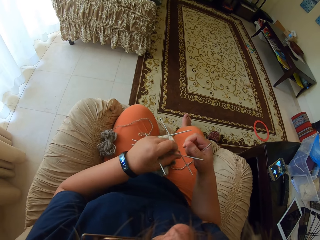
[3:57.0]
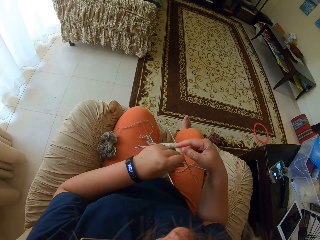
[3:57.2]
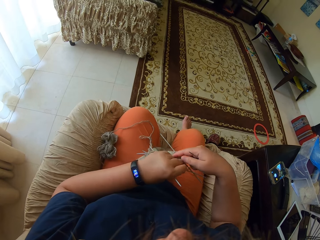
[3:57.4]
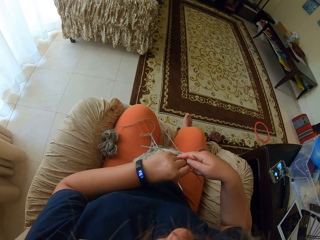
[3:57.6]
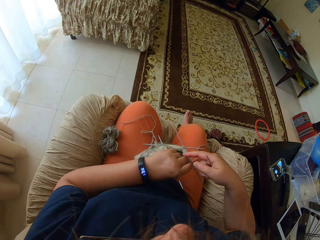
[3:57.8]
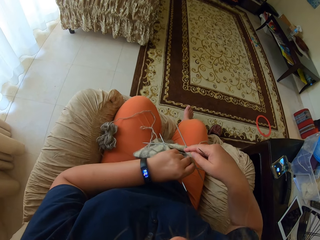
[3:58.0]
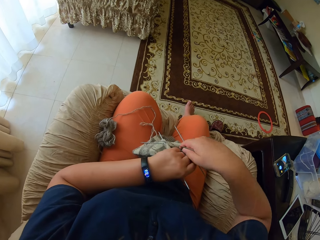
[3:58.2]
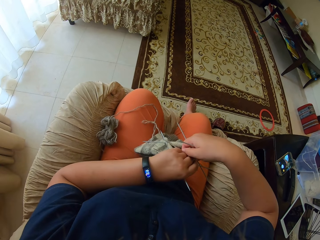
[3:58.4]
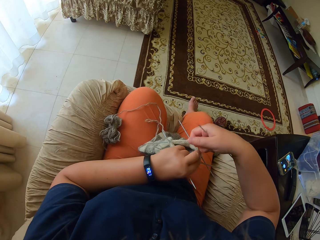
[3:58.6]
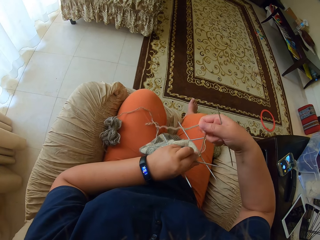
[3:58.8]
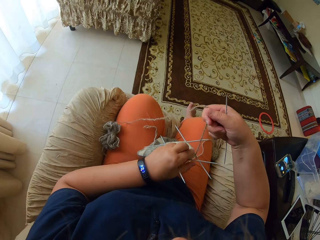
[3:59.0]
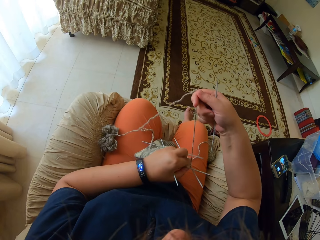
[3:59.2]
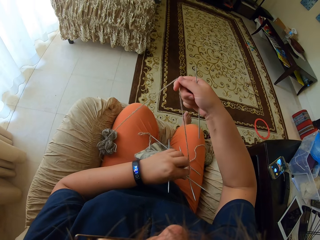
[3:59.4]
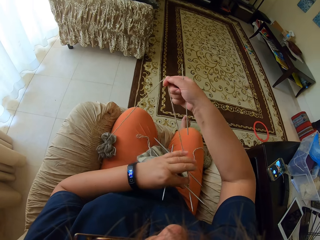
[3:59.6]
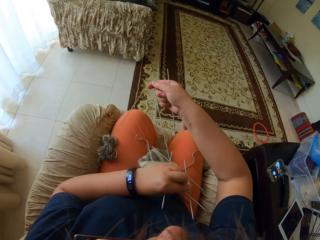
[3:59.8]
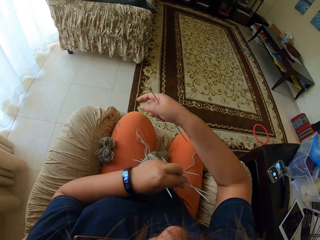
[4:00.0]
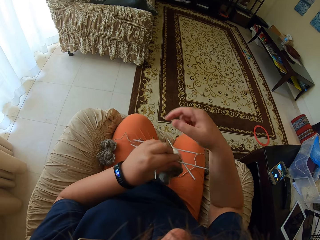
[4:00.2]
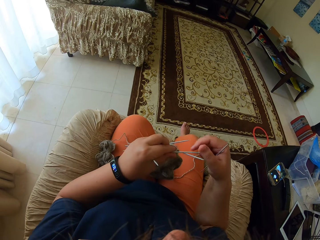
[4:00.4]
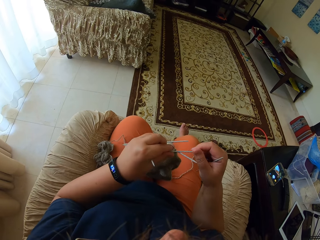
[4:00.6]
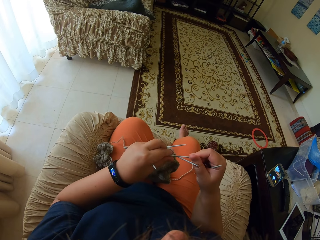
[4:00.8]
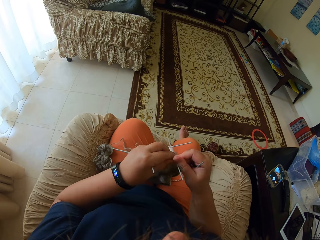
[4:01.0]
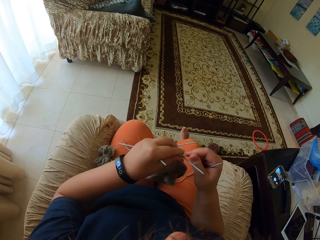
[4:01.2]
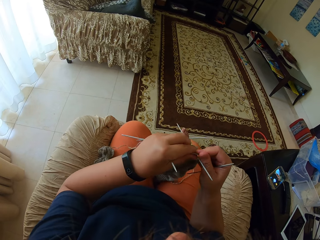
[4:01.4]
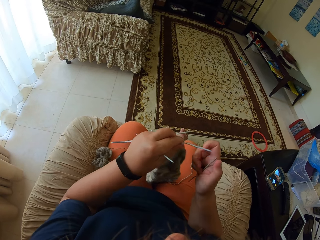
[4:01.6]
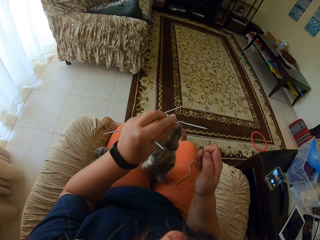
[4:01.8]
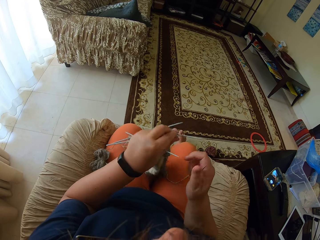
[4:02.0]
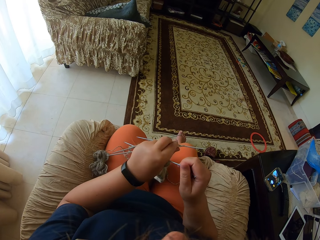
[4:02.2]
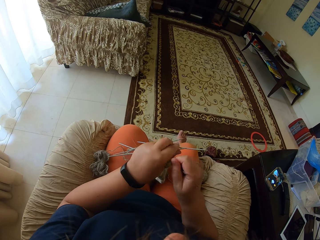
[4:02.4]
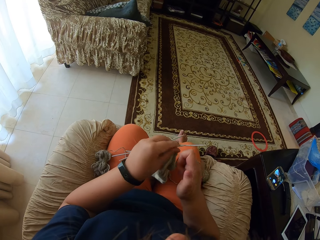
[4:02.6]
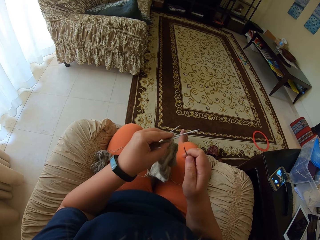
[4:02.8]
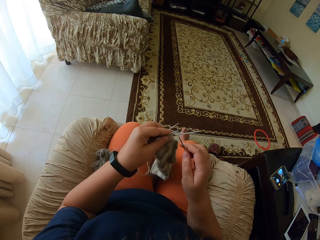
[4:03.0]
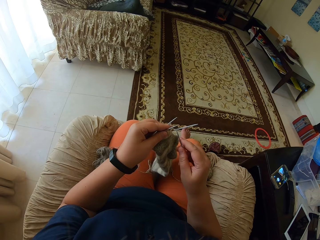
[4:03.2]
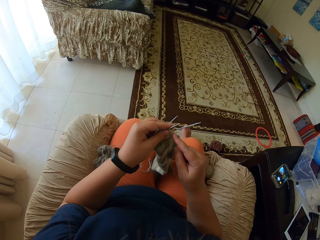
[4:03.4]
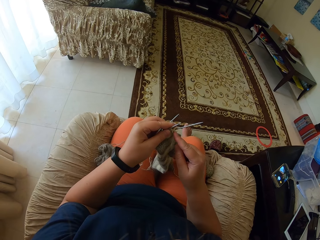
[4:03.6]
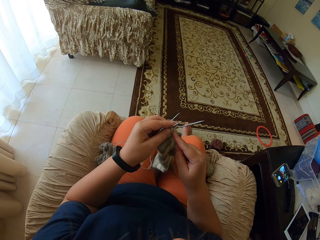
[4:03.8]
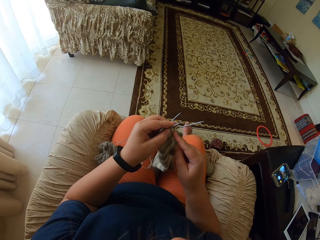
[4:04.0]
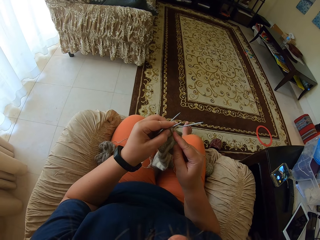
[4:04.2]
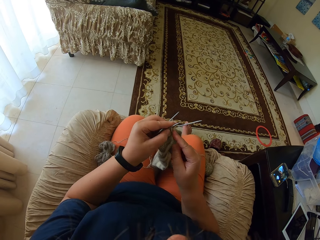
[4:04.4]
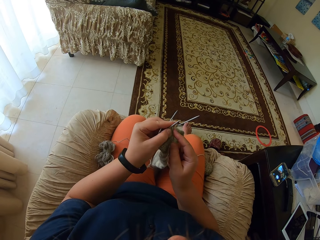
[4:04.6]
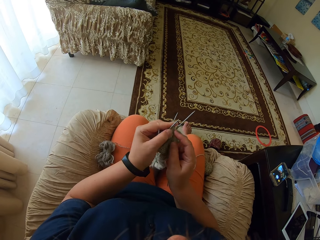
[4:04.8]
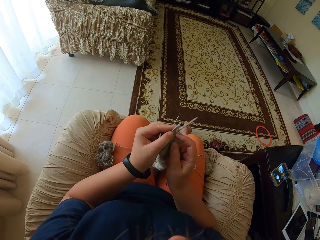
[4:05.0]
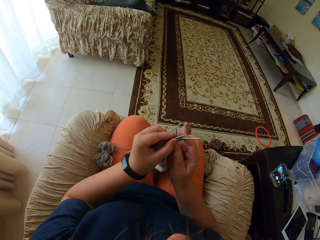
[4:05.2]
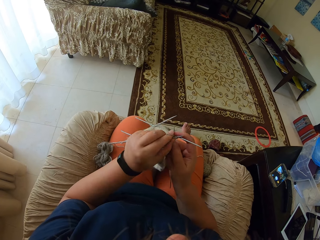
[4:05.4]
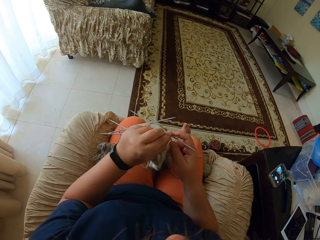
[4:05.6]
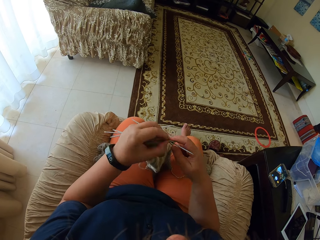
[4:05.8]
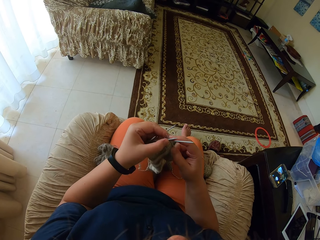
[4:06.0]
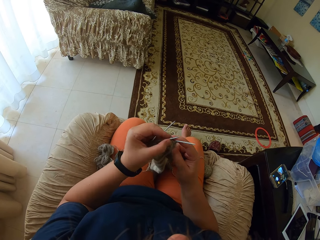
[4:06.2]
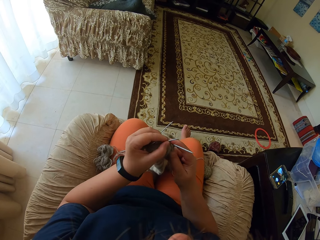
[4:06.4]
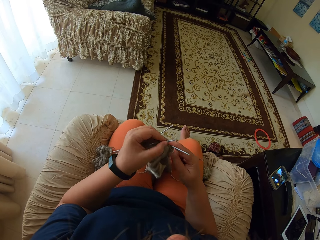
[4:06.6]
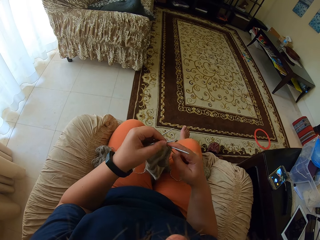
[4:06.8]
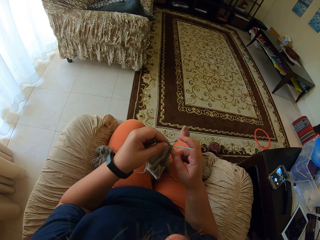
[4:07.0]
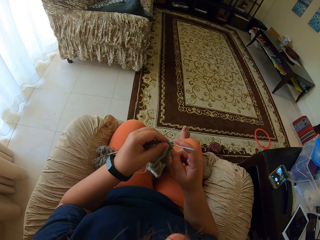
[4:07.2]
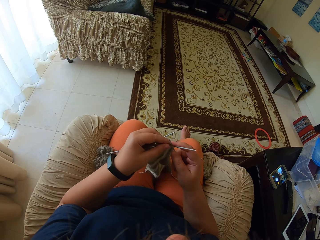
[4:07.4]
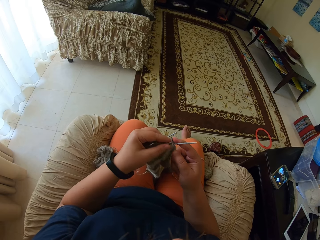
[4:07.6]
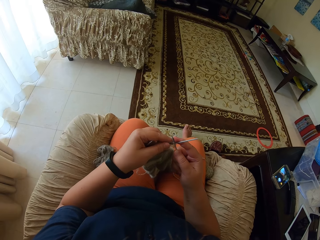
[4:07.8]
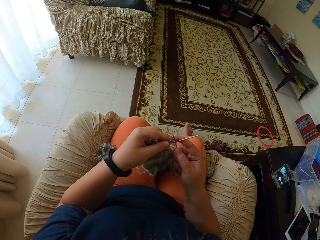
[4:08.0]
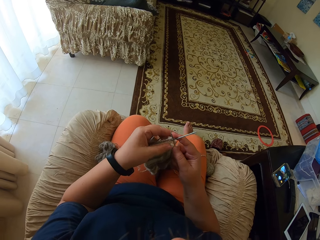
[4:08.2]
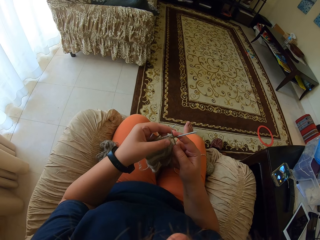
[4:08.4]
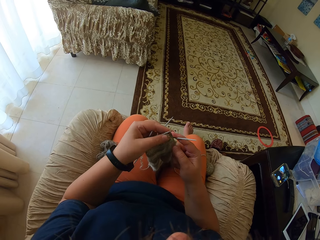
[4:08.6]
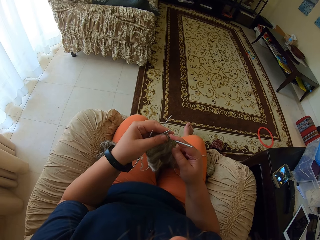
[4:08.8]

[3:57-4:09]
The camera wearer knits the cloth.

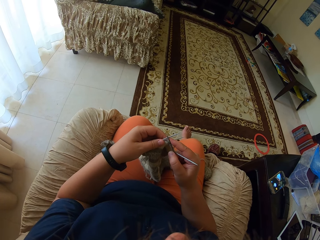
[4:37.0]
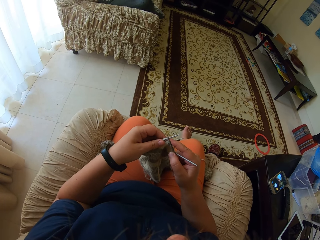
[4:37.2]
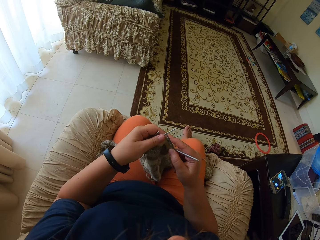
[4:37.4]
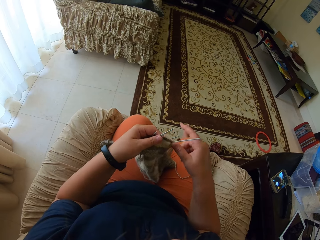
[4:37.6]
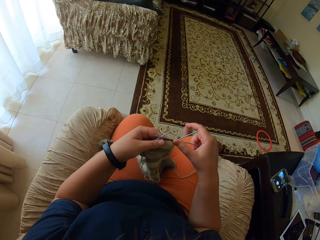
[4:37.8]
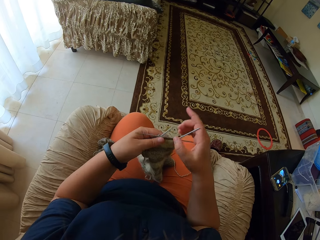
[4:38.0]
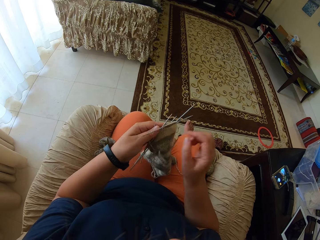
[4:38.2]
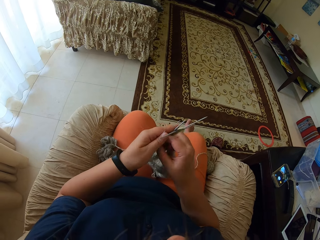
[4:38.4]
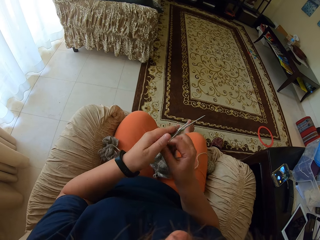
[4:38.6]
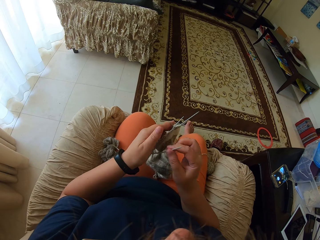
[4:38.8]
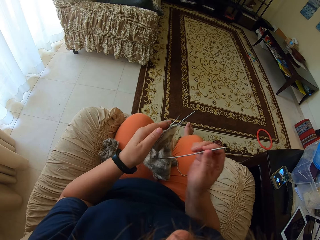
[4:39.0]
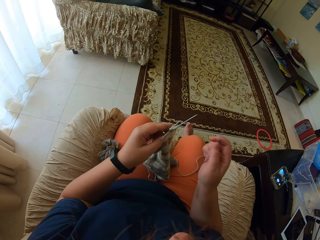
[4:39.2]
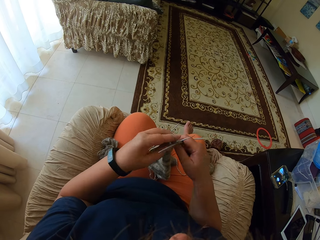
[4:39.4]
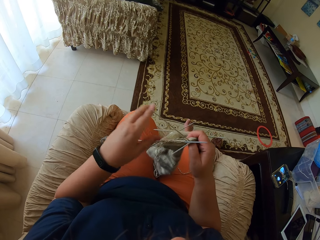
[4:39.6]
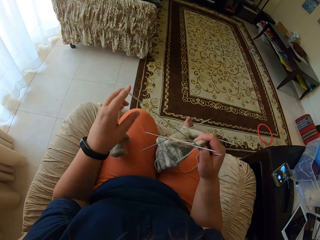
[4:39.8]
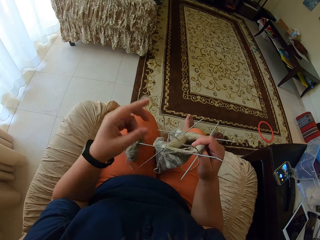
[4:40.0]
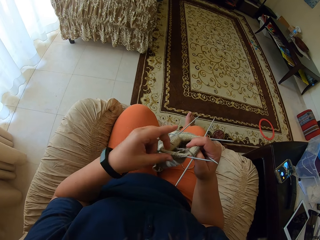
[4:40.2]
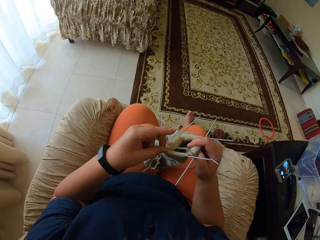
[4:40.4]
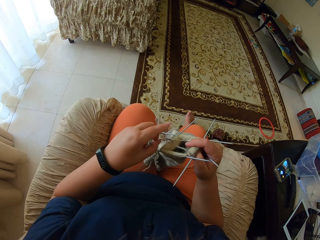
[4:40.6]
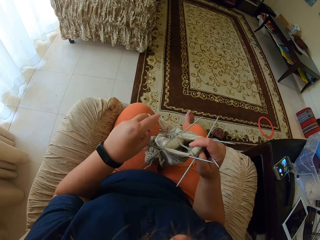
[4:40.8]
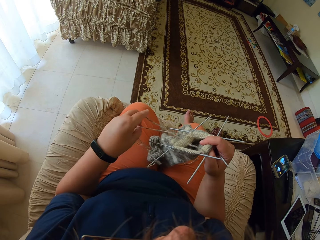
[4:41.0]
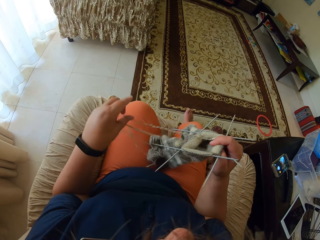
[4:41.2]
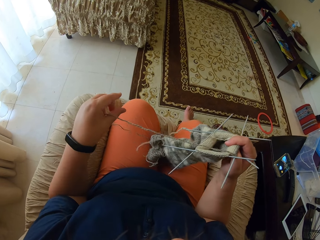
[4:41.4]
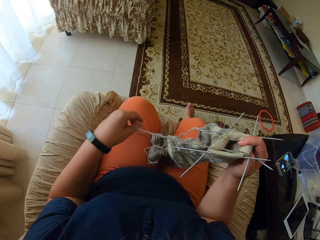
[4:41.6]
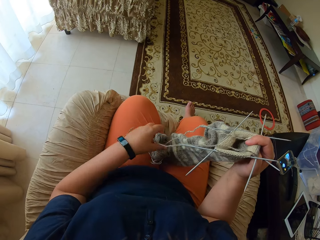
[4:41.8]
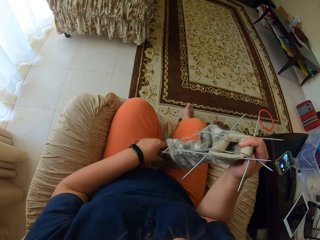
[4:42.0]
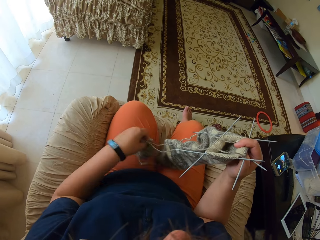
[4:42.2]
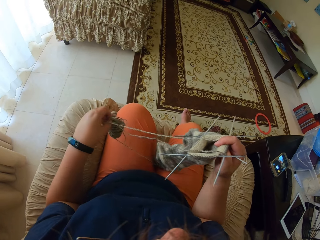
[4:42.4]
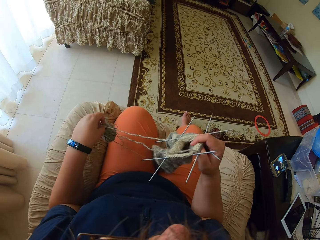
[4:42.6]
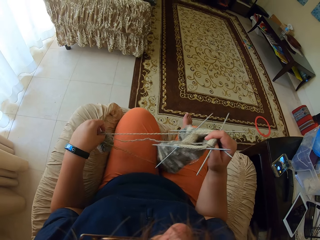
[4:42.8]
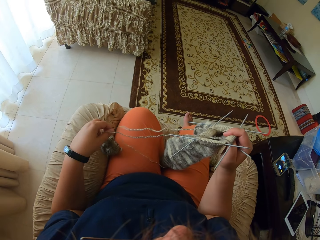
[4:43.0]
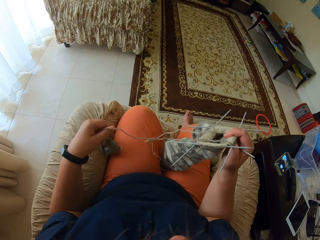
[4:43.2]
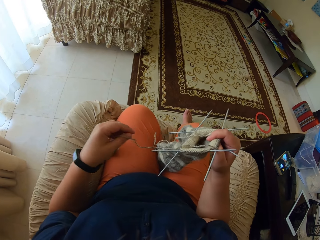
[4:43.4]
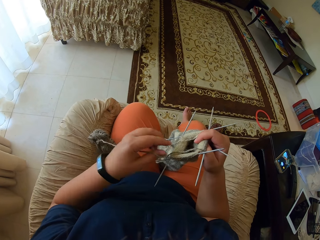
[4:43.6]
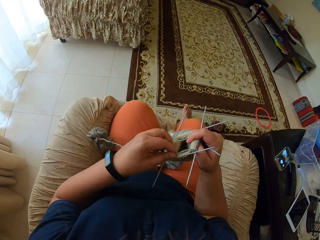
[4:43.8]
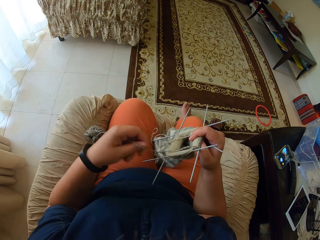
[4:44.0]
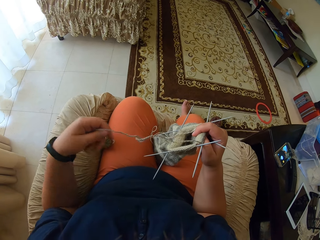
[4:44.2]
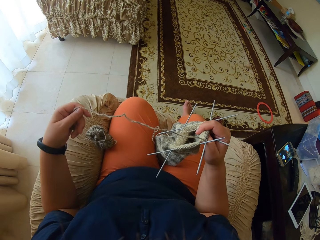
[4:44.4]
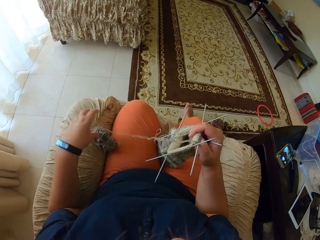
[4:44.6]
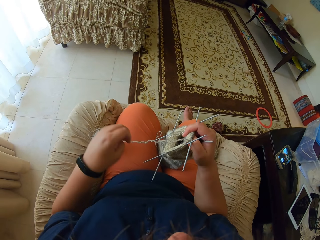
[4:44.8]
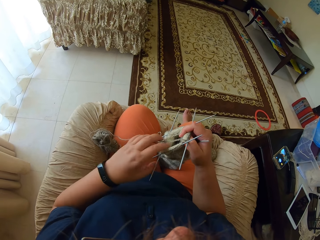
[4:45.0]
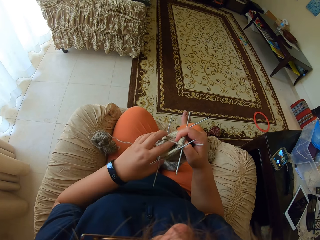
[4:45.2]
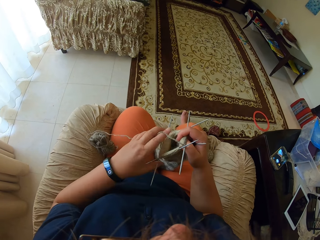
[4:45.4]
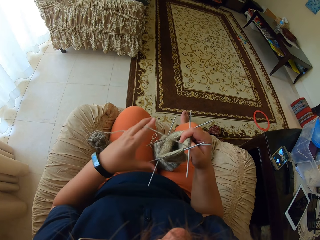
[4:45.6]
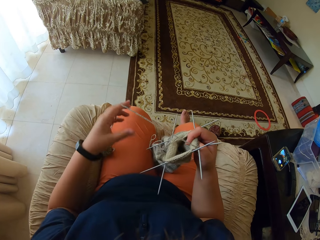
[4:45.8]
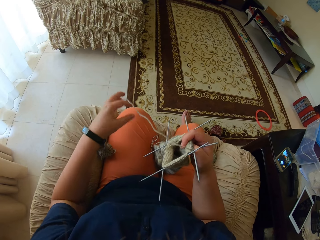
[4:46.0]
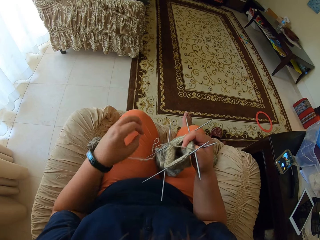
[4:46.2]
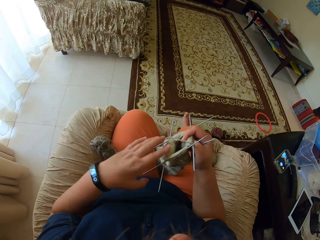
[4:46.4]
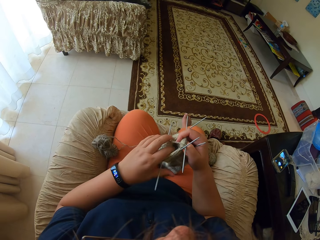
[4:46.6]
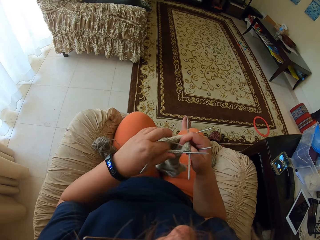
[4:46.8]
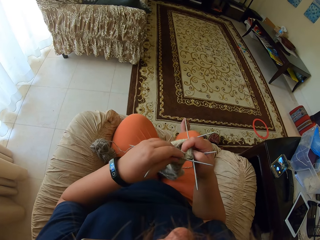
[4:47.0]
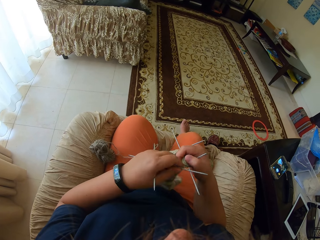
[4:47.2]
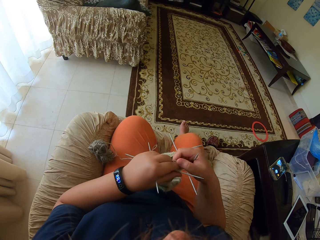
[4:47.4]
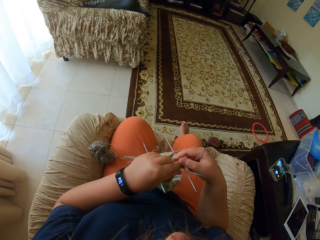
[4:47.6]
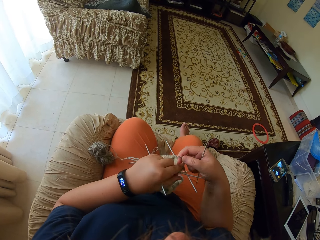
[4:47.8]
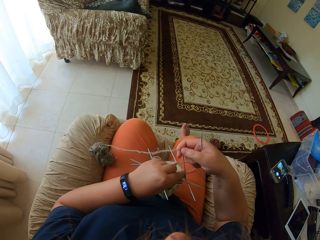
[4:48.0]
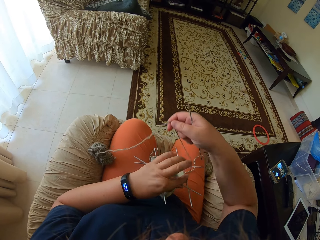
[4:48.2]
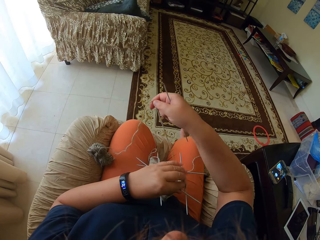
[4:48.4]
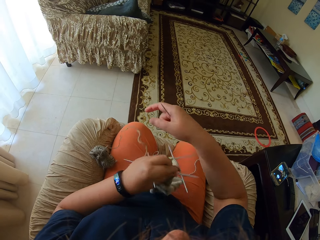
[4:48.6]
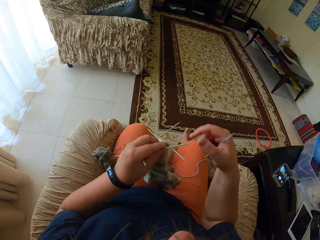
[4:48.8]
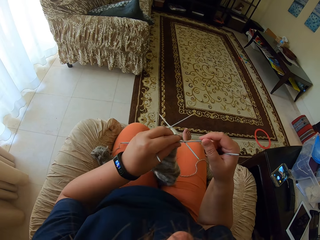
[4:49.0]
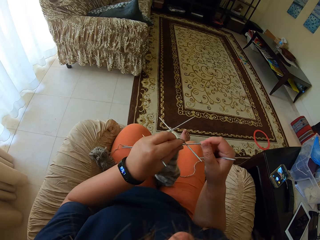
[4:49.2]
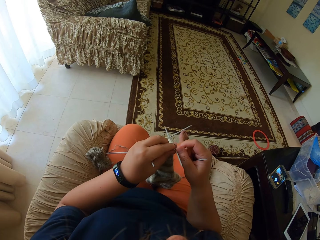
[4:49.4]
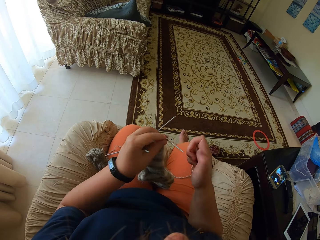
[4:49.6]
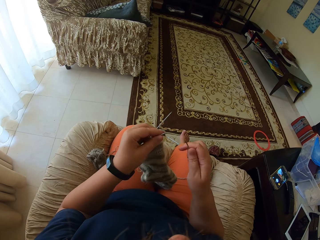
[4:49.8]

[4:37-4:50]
The camera wearer holds the needle with the right hand. They pull the thread, adjust the yarn, and put the thread roll on the lap. They pull the thread and straighten the yarn.
